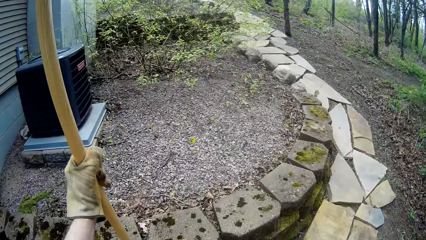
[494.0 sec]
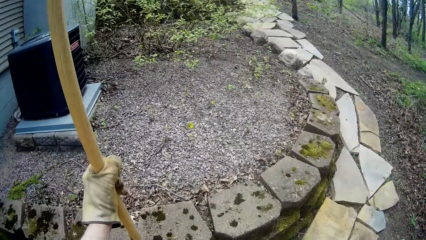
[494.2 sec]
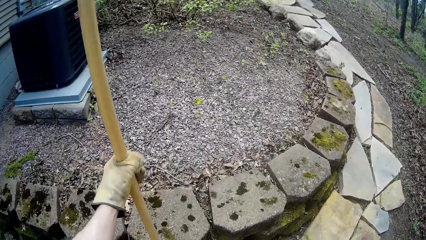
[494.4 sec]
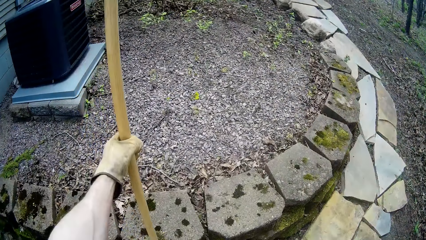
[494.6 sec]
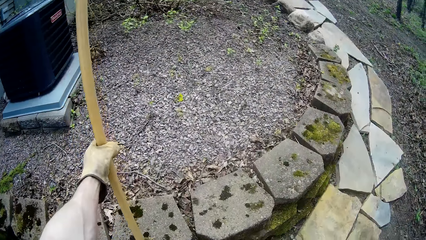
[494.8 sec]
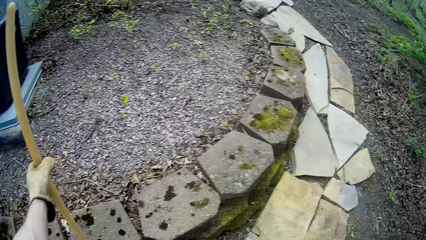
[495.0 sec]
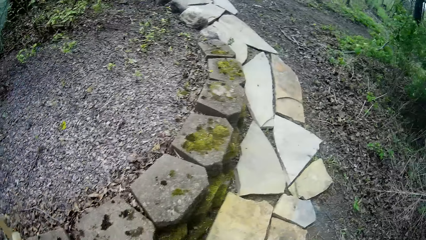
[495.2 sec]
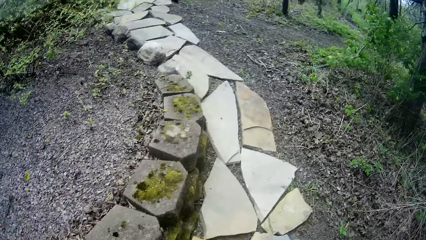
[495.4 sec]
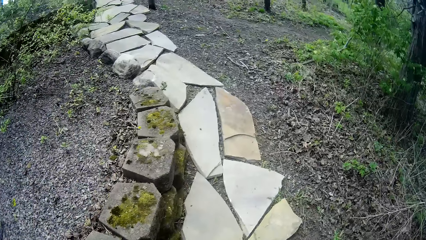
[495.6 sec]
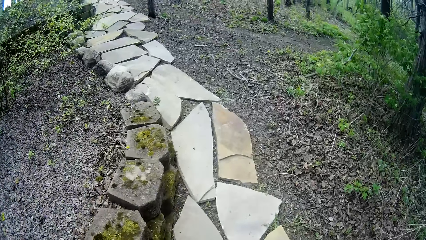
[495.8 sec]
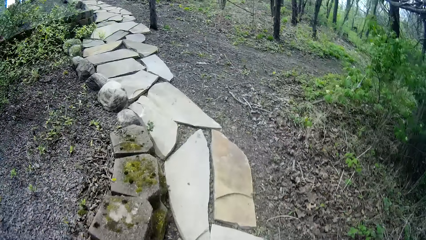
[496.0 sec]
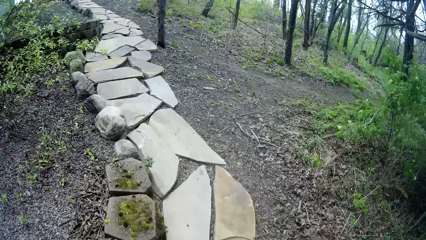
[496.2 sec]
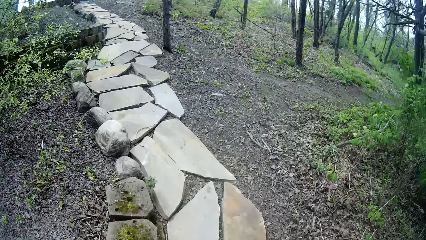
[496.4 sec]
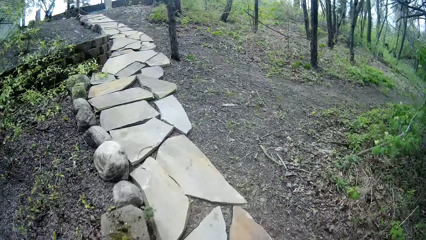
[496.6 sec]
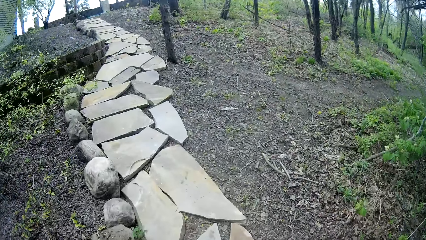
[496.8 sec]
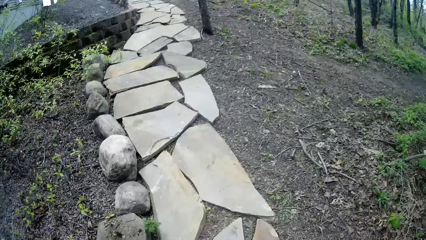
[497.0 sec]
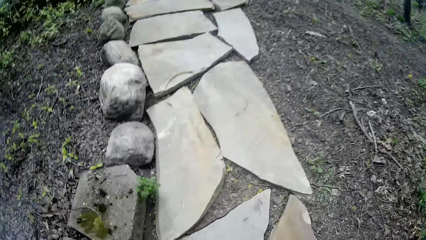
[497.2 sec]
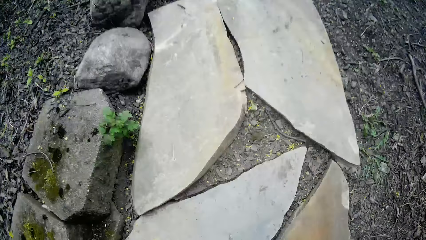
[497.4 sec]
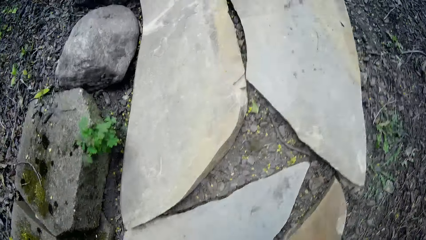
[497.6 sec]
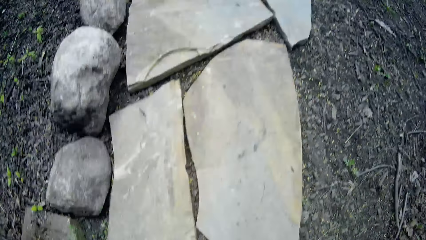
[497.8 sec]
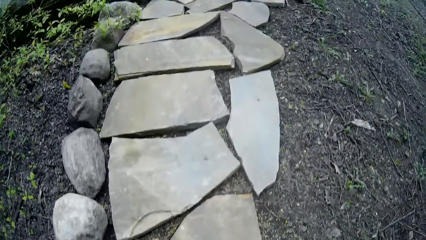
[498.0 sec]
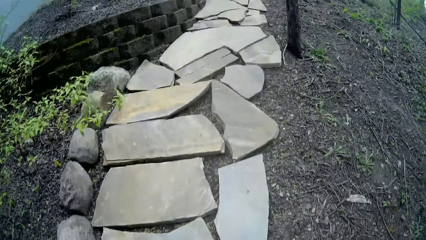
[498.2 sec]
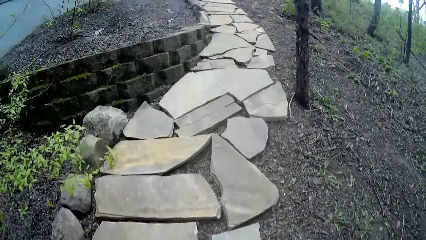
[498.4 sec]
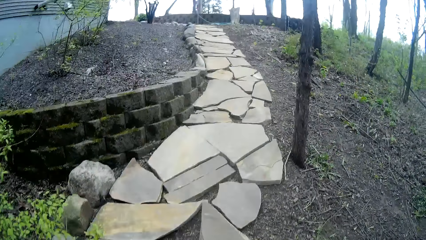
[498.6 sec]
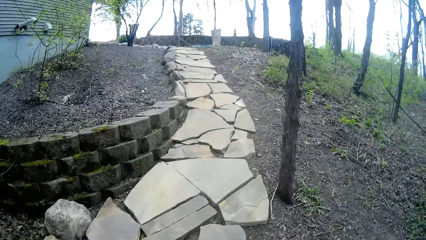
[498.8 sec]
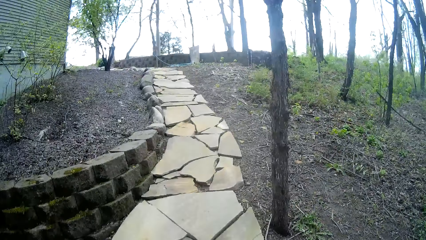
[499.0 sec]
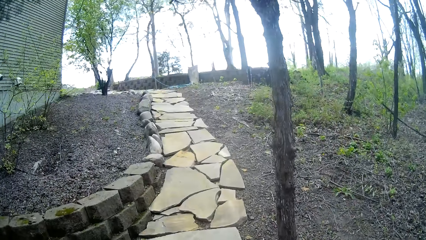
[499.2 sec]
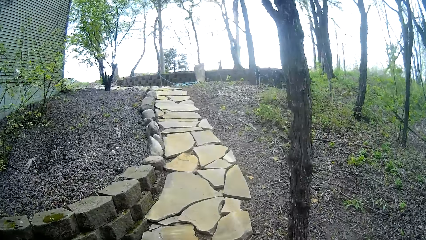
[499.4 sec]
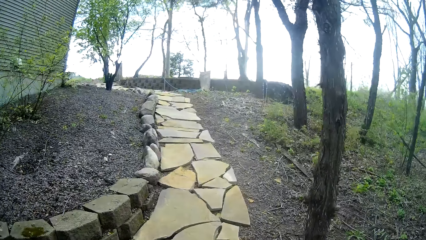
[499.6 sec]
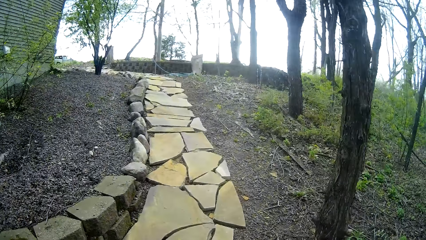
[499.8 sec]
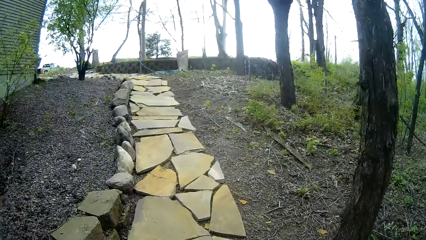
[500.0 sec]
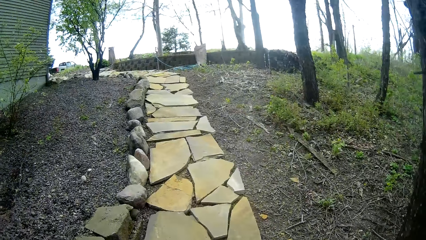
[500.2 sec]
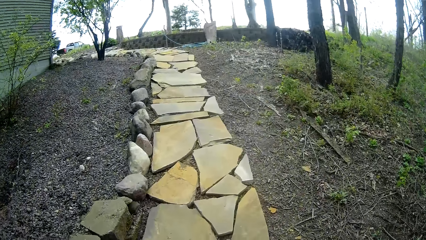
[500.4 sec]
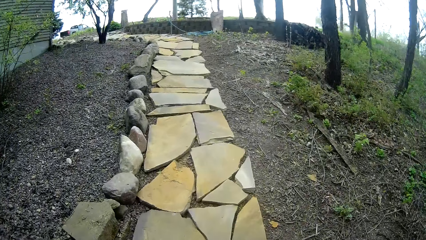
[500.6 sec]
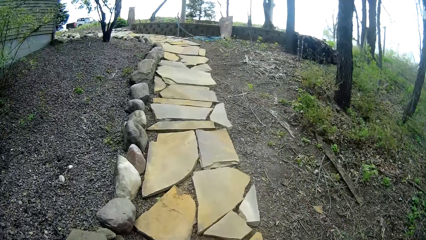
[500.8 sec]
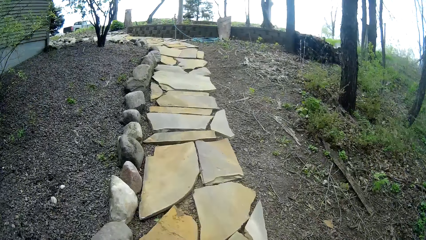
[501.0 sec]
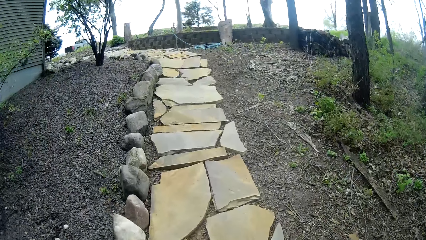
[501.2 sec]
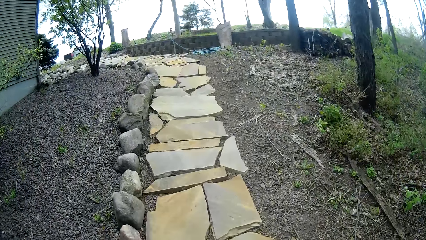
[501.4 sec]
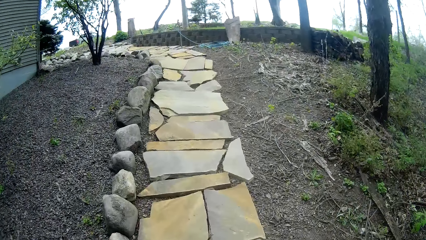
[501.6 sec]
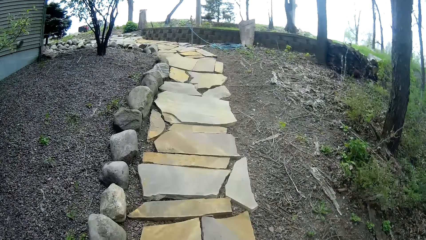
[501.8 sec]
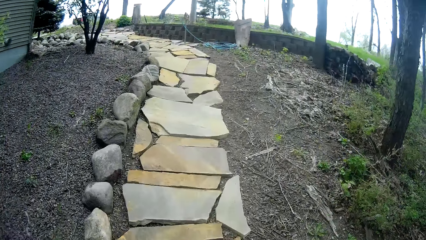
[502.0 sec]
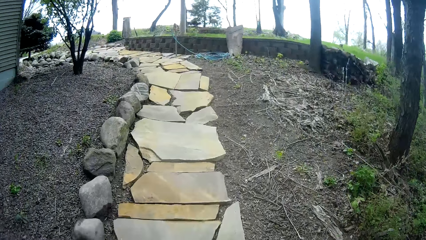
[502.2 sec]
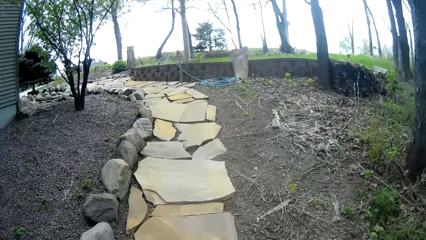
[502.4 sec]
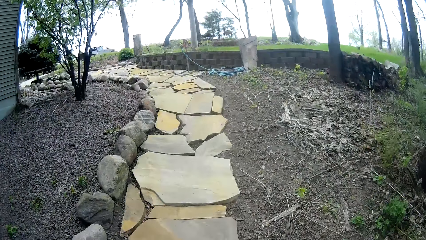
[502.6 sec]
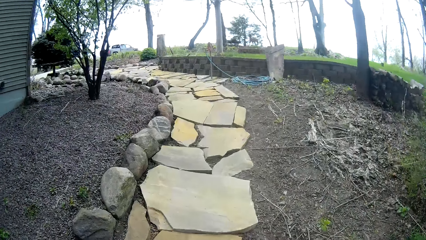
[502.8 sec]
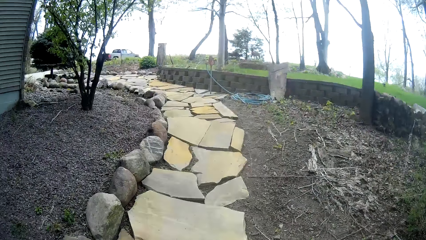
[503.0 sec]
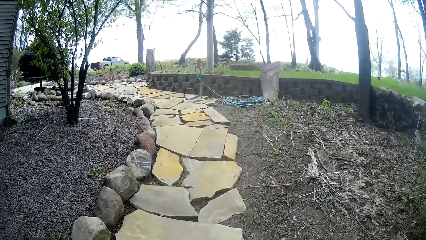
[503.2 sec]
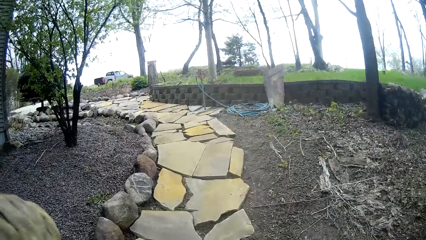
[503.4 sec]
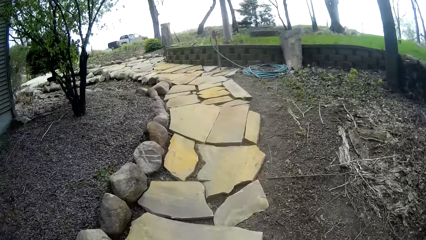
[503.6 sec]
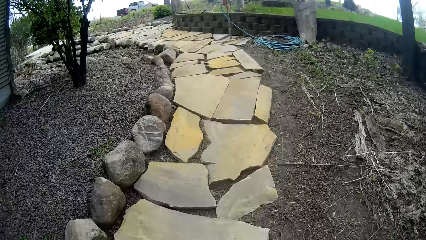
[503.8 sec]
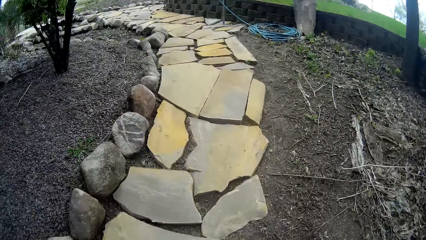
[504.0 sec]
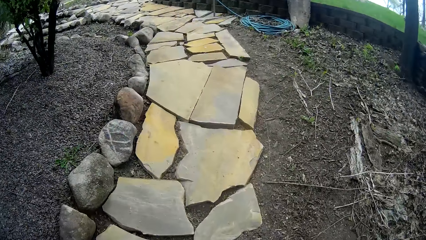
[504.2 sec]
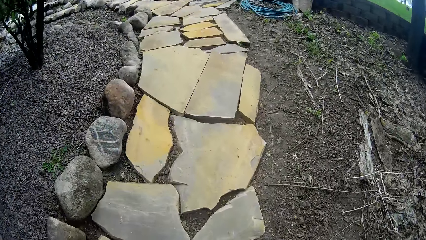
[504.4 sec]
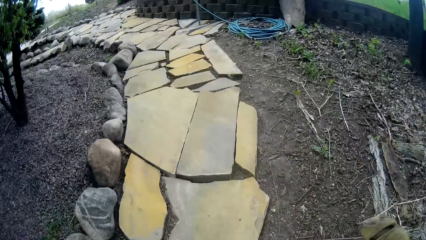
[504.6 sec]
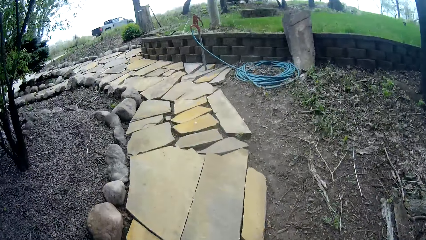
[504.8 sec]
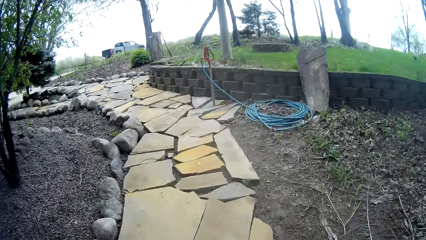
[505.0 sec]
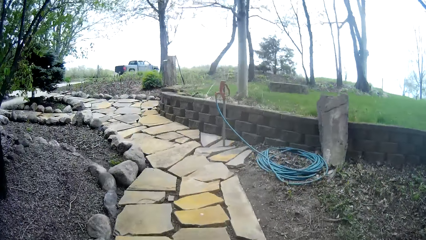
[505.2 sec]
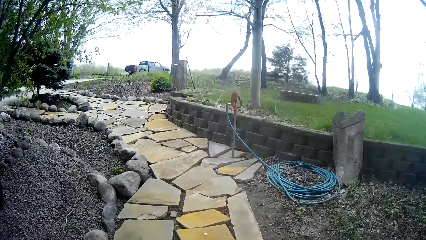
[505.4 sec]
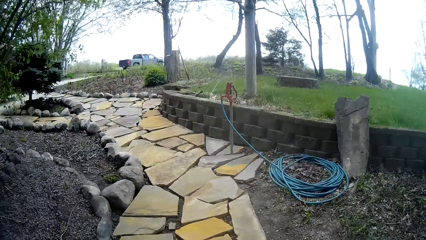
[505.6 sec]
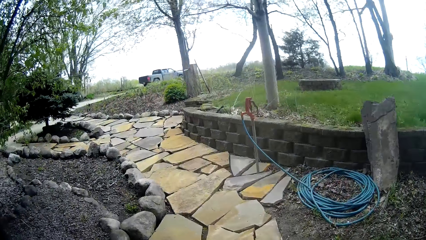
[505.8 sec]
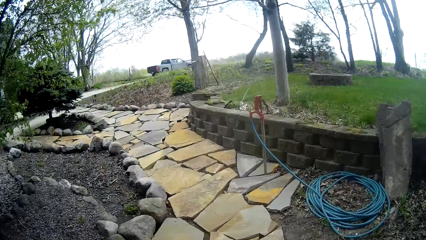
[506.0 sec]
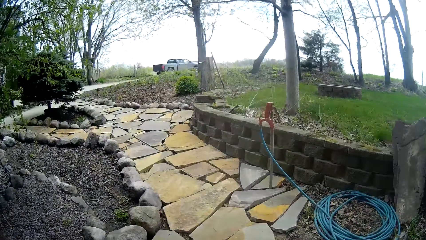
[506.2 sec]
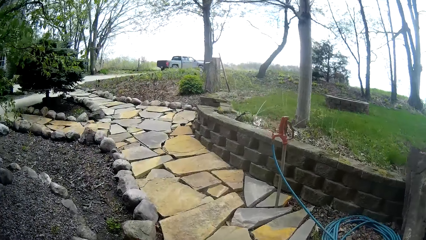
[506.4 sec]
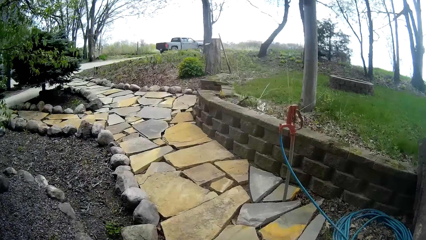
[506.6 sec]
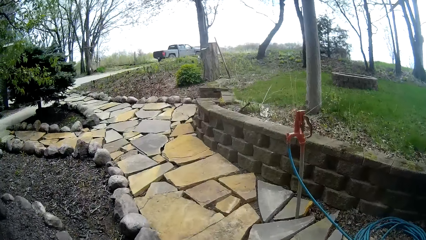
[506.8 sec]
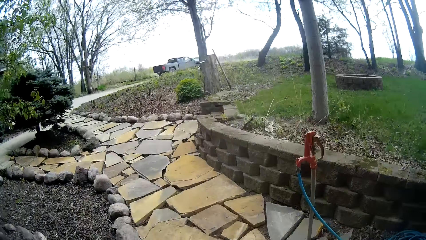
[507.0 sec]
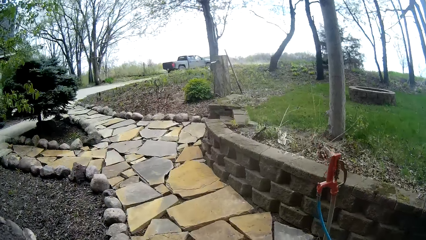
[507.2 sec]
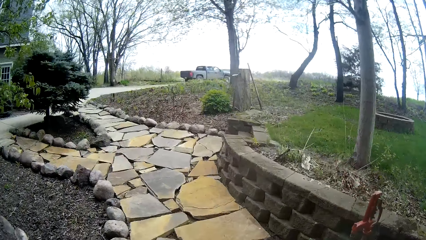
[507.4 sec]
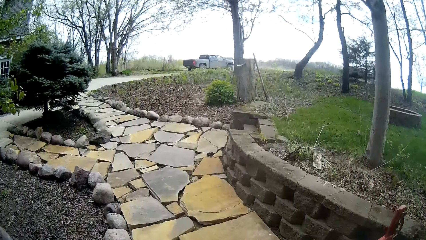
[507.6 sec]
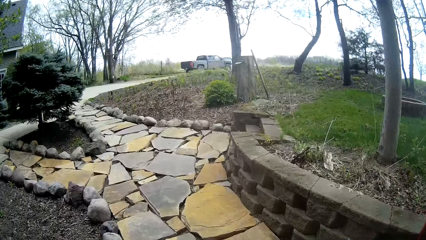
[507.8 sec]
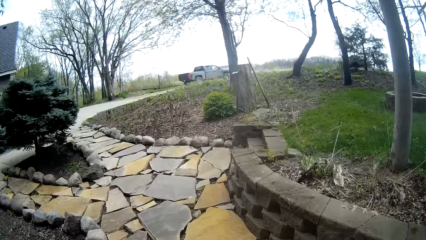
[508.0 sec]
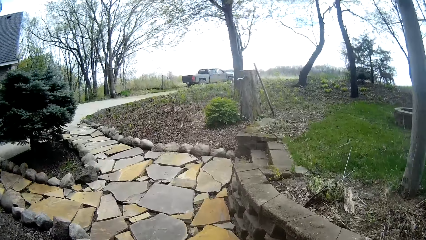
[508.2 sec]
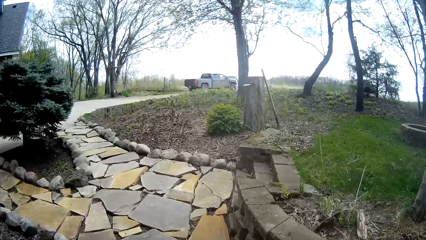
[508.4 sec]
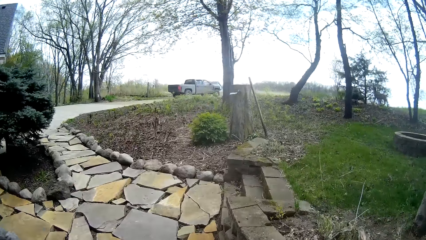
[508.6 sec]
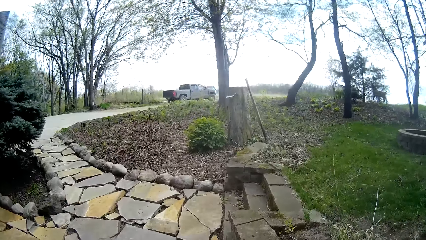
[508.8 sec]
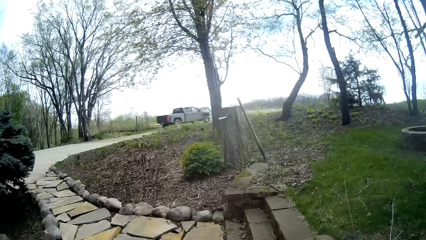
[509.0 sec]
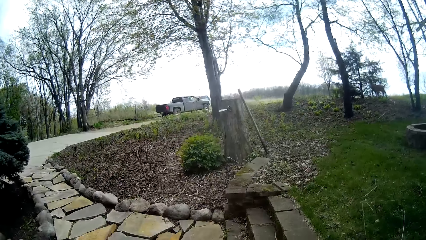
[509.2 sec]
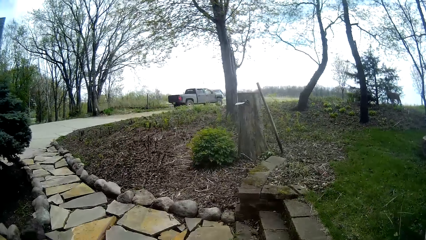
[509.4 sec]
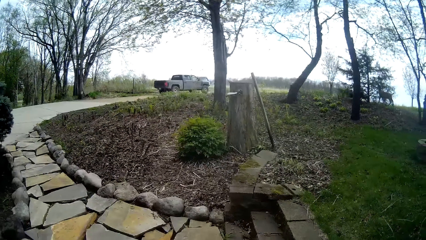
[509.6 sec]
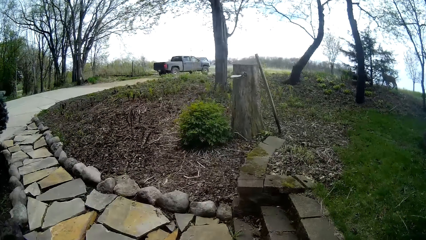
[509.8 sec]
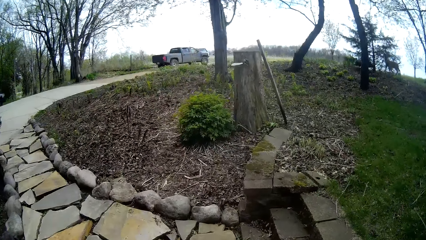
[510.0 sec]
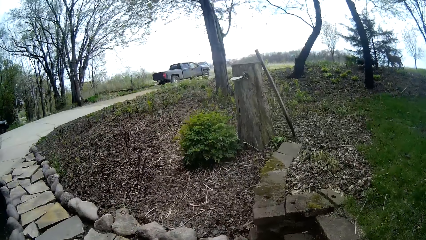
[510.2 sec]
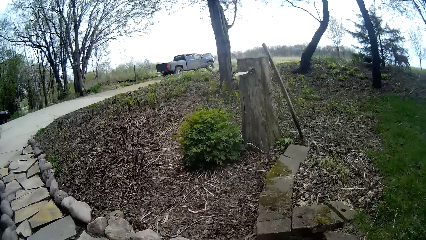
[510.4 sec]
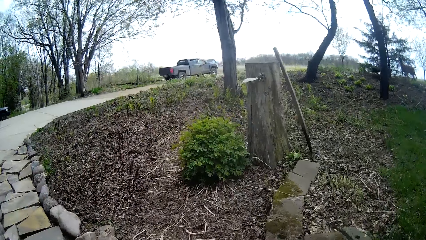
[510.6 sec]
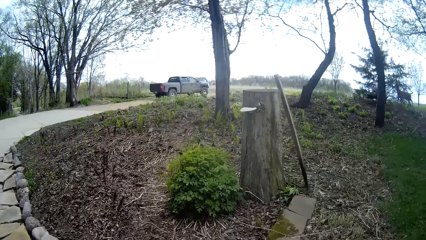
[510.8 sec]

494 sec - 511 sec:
The camera wearer places the rake against a brick. They walk on the footpath made of cobblestones.
